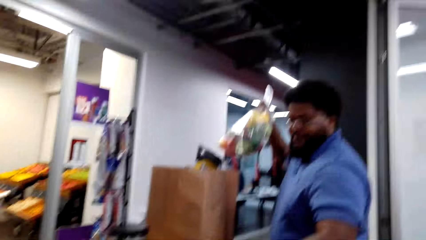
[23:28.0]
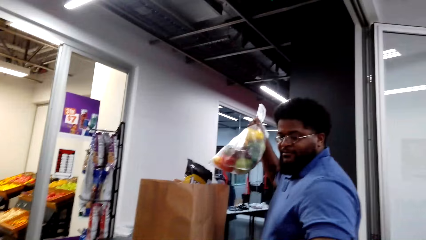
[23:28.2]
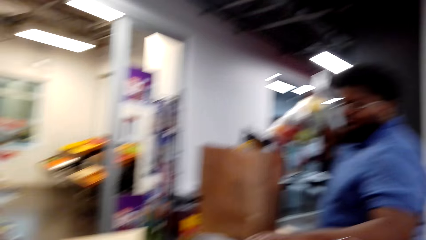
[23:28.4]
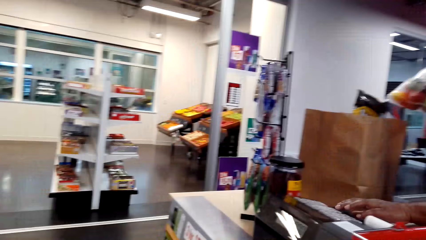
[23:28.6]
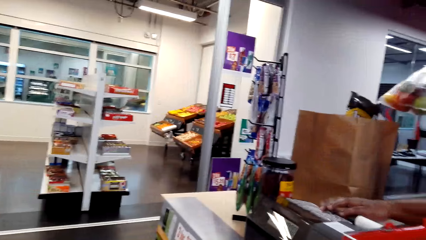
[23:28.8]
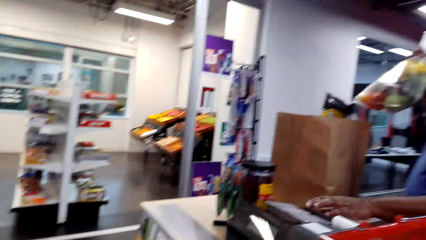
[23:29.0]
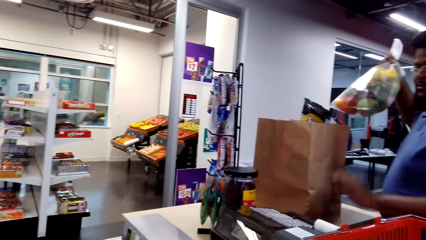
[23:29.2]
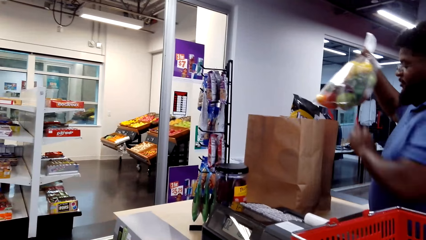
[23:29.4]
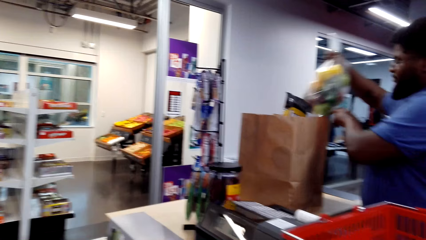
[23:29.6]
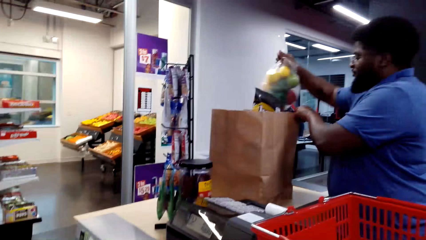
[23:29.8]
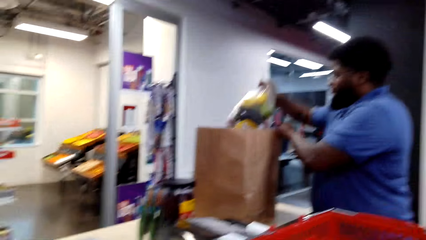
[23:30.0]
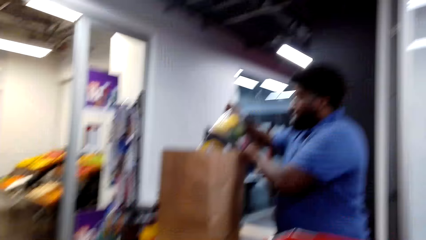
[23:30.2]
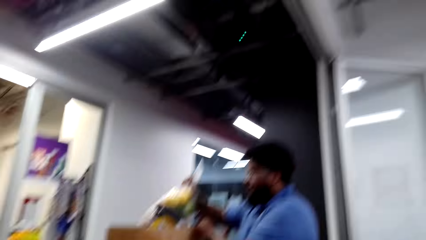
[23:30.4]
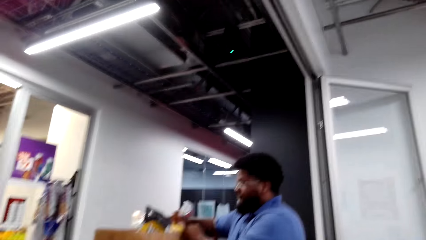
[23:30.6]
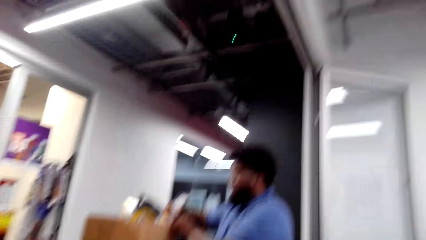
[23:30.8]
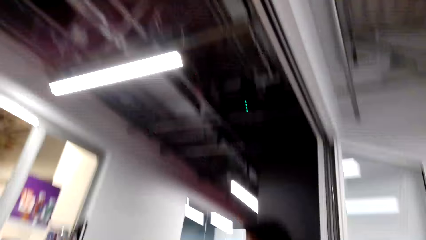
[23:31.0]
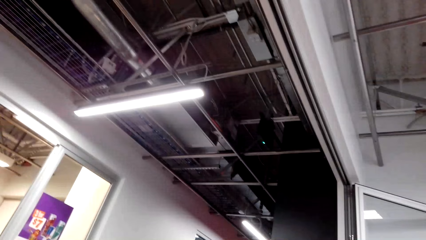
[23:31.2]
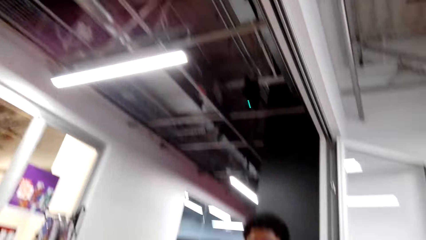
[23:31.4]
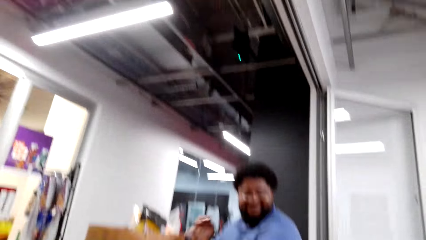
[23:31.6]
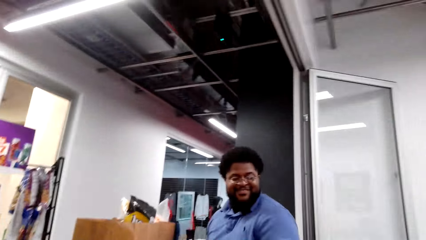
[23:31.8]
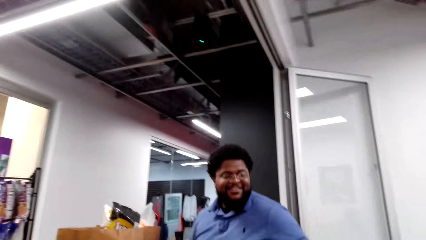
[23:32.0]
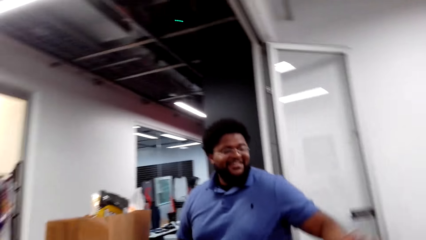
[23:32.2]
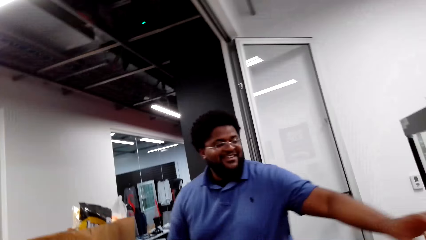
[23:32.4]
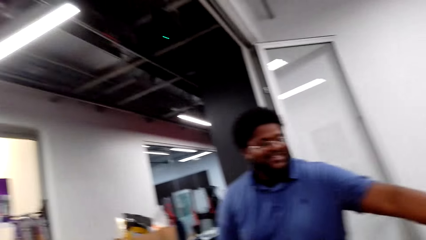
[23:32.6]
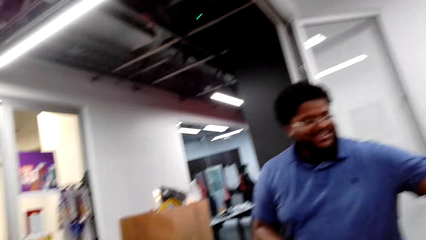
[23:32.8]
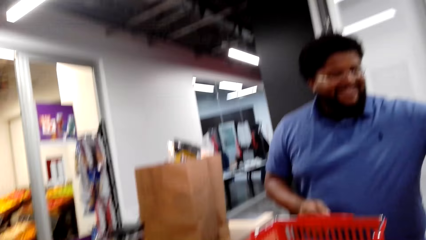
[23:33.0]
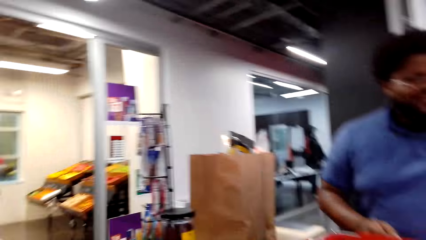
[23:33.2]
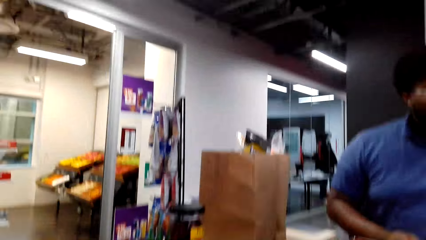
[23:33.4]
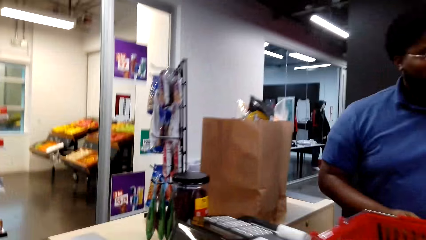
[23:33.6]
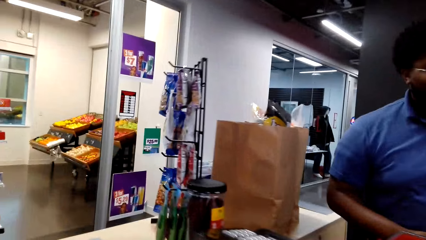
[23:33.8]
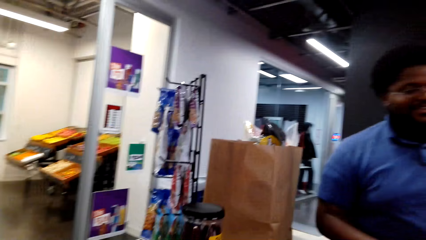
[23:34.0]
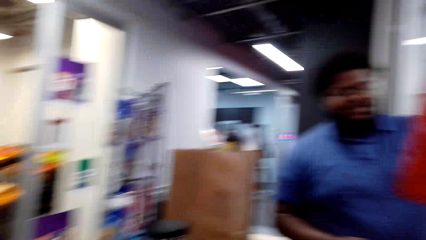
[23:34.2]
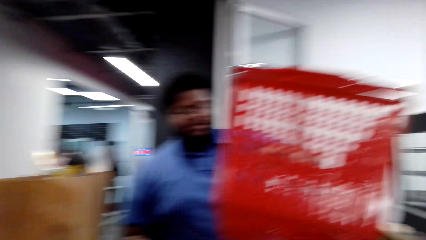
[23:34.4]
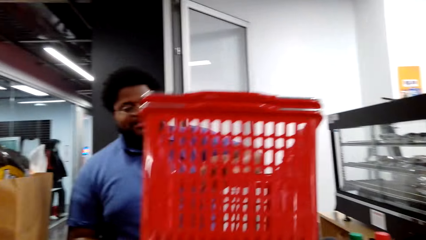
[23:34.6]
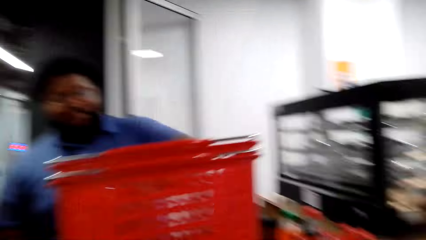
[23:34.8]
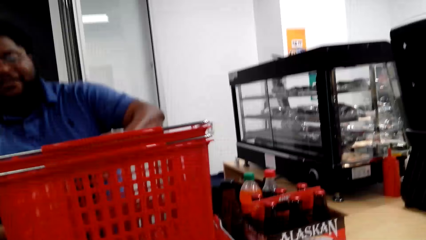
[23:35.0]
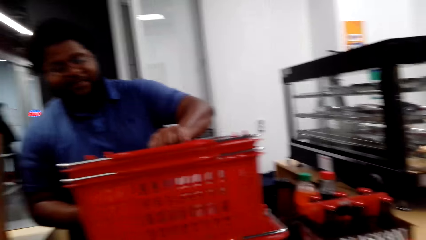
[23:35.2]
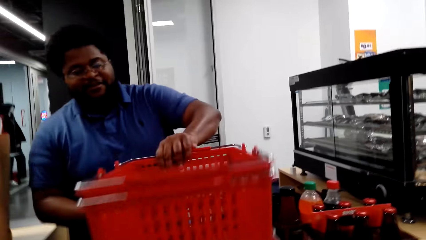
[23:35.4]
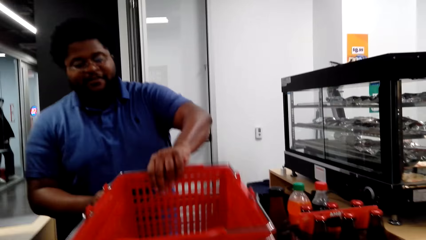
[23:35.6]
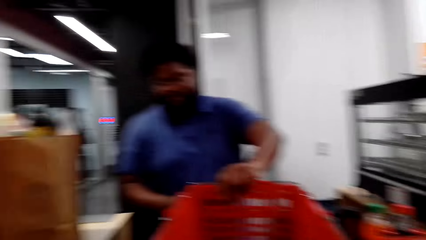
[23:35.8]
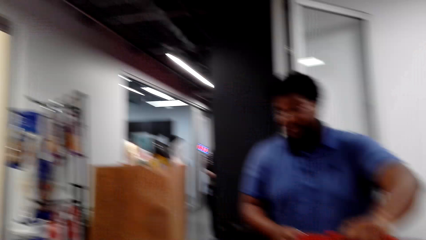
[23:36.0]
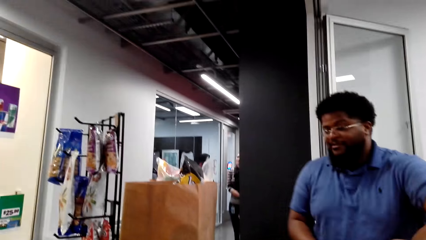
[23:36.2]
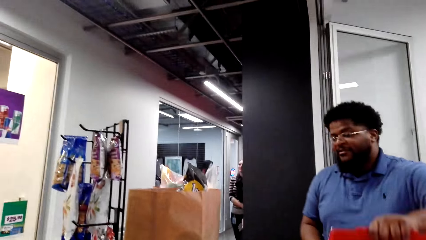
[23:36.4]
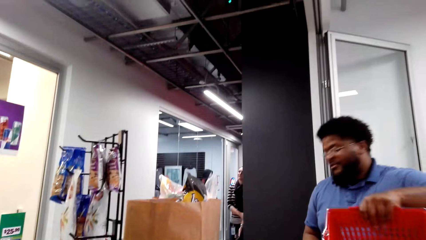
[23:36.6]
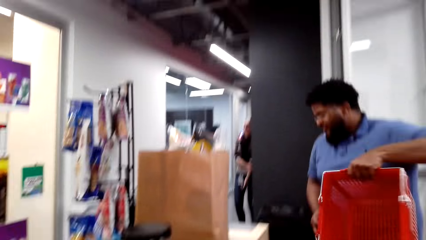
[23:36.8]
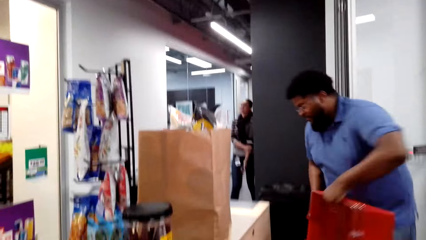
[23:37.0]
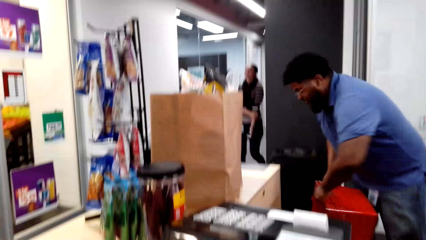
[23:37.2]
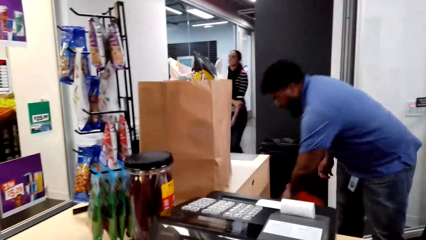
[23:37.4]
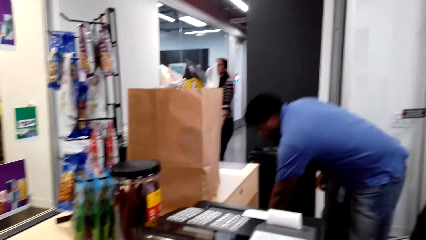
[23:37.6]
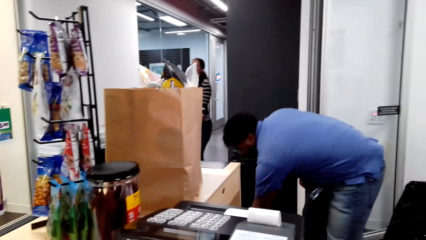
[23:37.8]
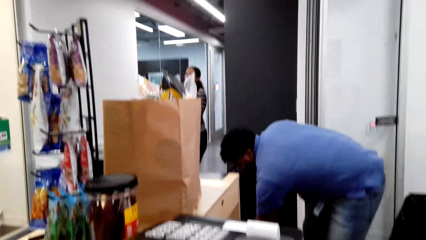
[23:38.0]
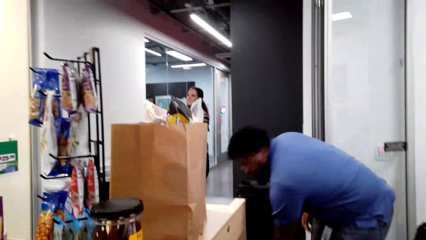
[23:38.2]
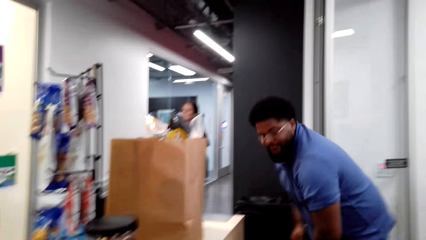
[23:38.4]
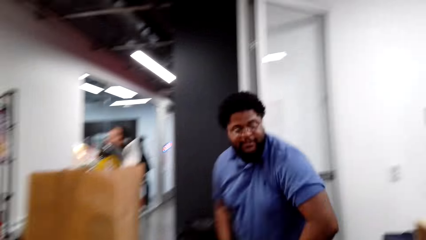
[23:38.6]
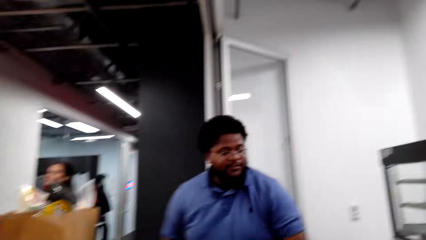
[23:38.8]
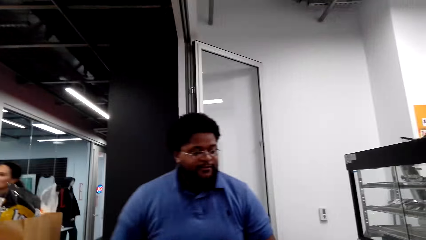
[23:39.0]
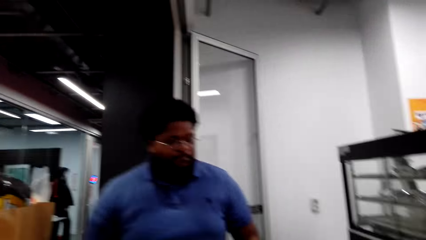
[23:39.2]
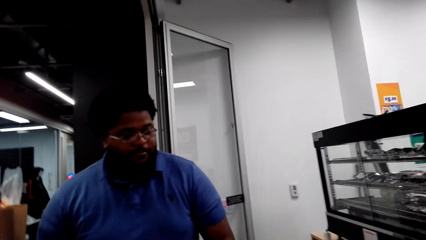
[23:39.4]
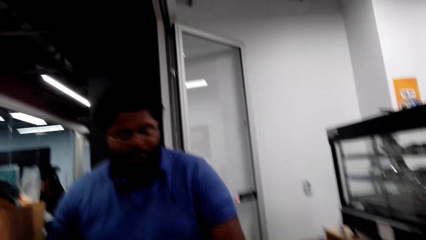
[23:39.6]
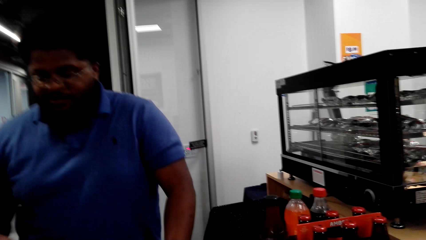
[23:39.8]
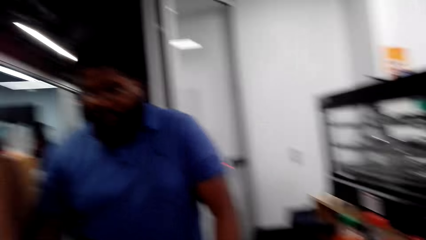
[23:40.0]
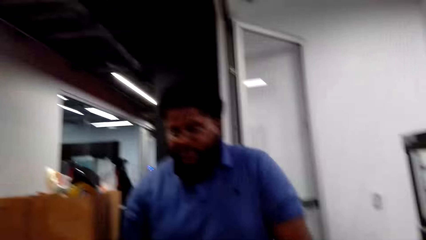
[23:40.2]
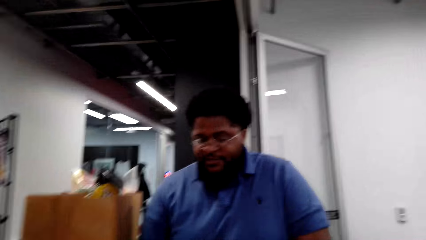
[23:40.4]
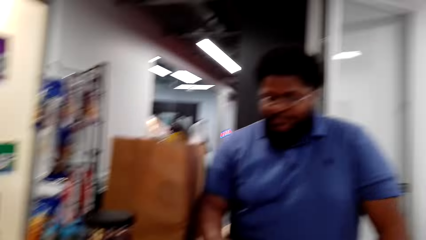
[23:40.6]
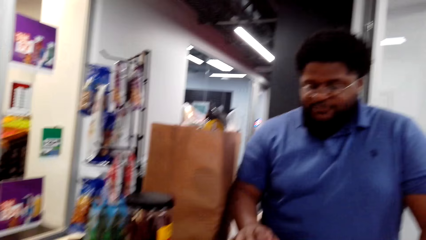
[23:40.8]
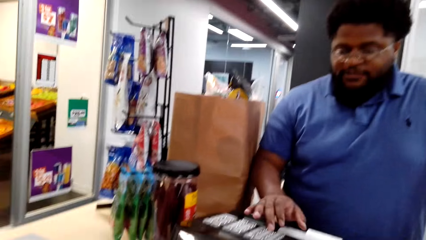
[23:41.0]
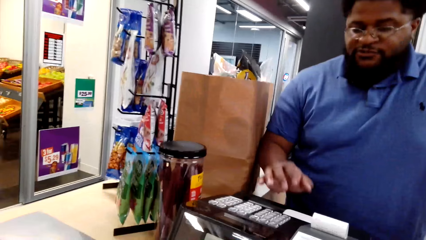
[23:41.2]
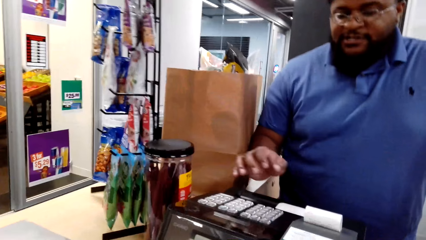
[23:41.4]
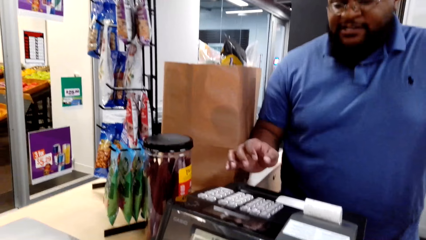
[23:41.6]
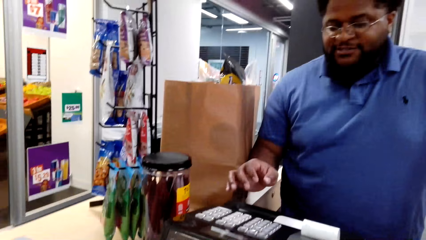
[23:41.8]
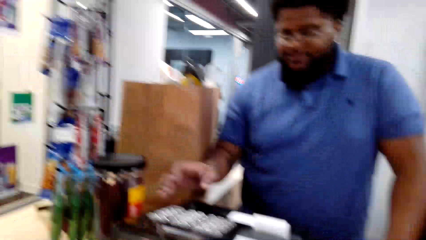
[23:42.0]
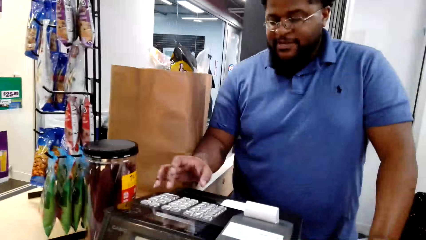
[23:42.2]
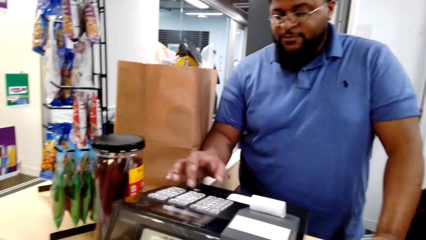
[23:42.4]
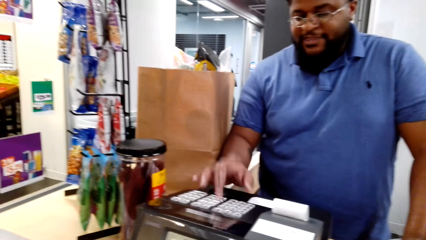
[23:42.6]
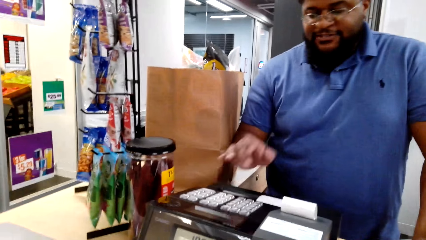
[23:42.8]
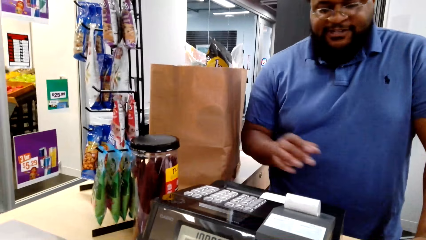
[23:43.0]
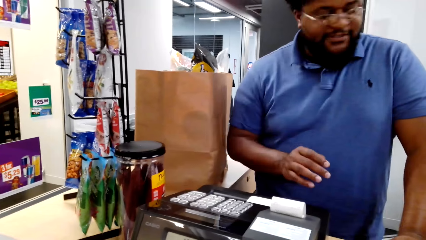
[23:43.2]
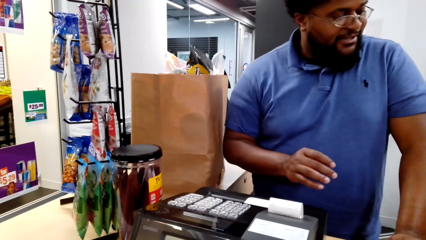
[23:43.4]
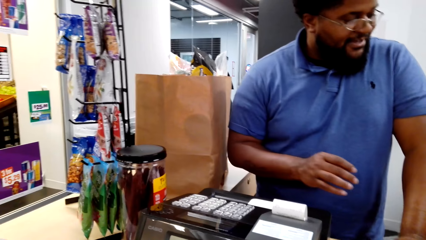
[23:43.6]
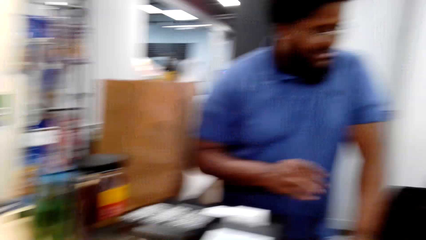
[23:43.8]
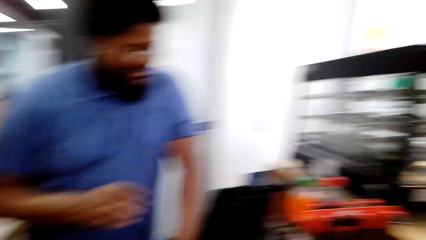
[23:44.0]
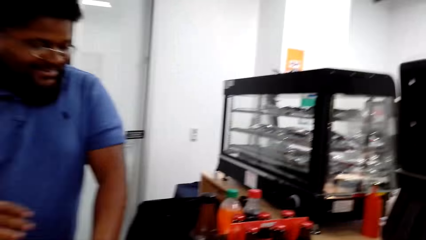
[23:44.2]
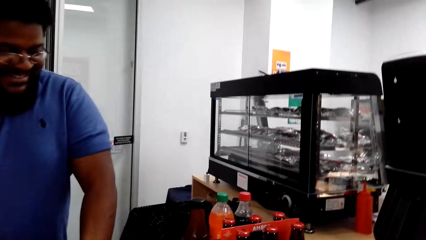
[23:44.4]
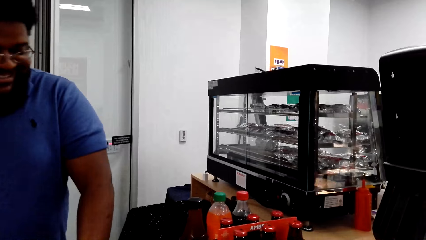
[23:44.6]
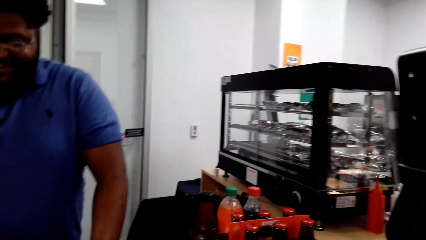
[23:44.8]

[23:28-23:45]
The cashier puts the fruits, the bell pepper, in the paper bag. The cashier picks up shopping baskets. The camera wearer looks at the cashier. The cashier puts the shopping baskets on another basket. A lady walks in the supermarket. The cashier picks up the shopping baskets and places the shopping baskets on the floor. The cashier interacts with the camera wearer, operates the cash register machine, and talks to the camera wearer. The cashier looks aside.
